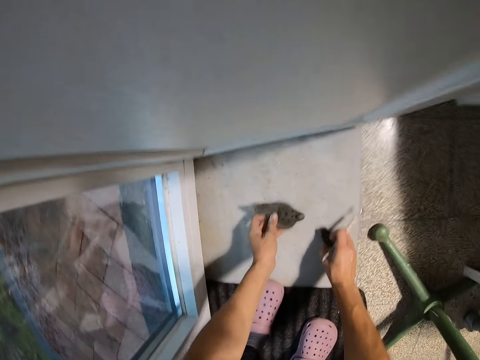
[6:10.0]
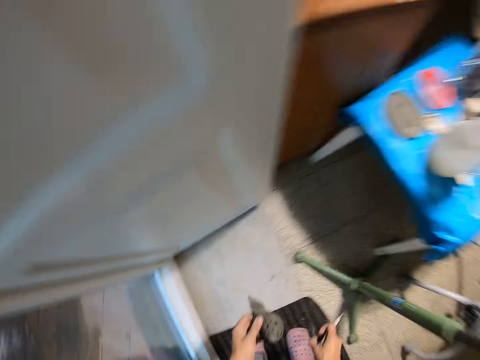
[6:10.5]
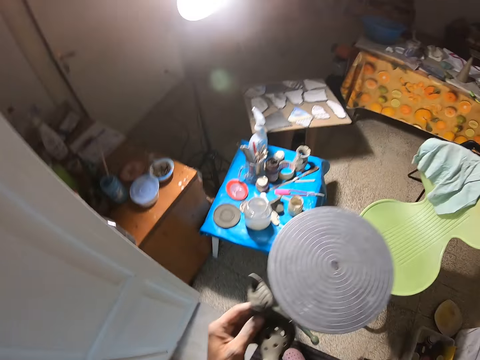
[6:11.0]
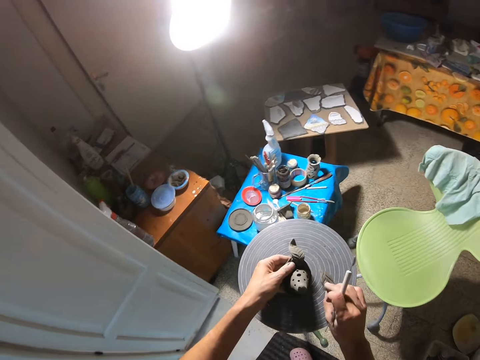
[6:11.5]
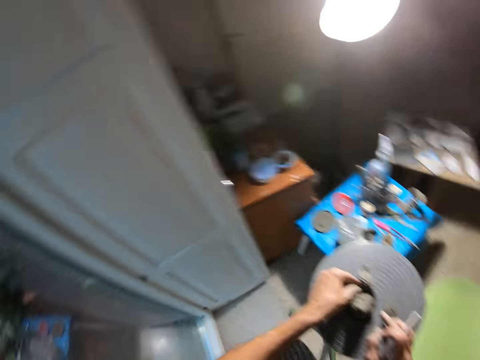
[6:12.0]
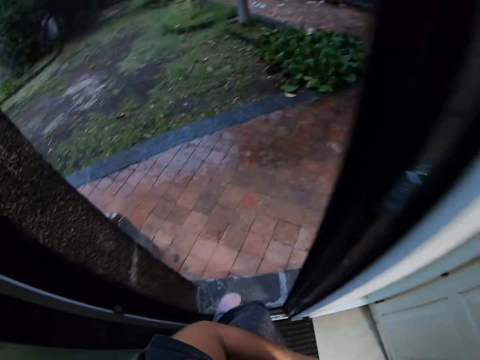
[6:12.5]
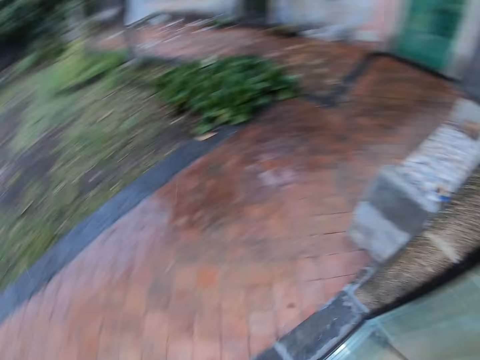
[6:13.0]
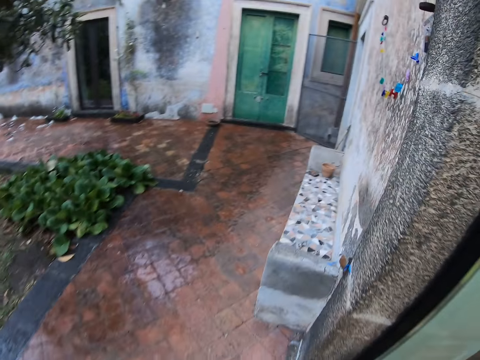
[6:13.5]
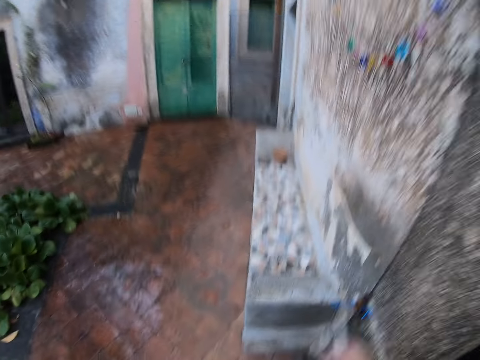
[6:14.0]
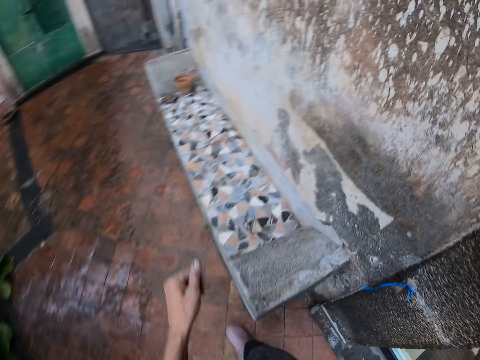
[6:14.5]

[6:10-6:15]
The camera wearer bends down to pick up an art work on the ground with both hands. They drop the art work on the stool with both hands. They walk out of the workshop.
